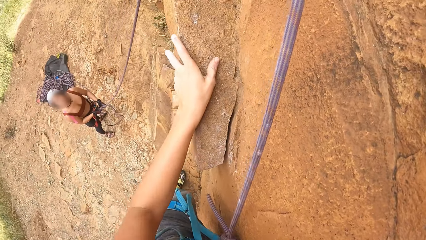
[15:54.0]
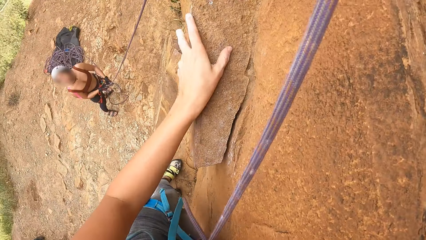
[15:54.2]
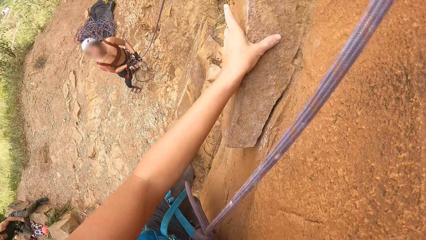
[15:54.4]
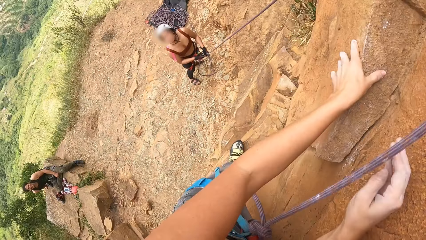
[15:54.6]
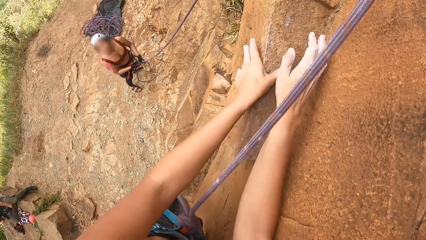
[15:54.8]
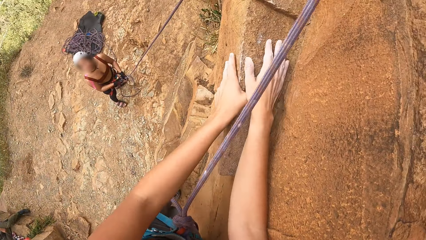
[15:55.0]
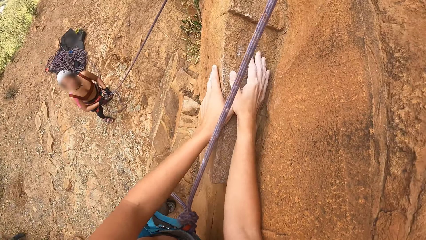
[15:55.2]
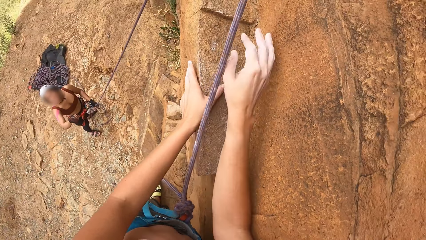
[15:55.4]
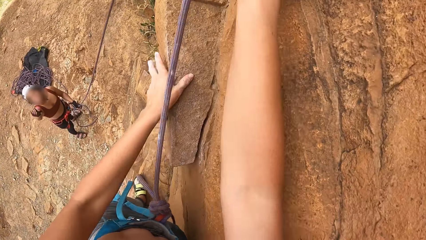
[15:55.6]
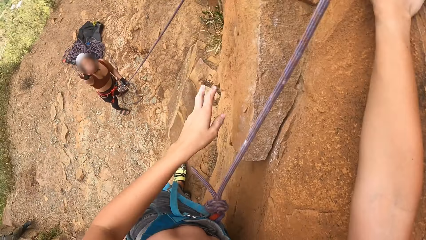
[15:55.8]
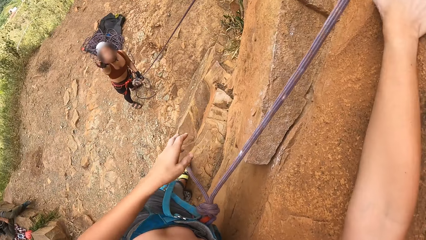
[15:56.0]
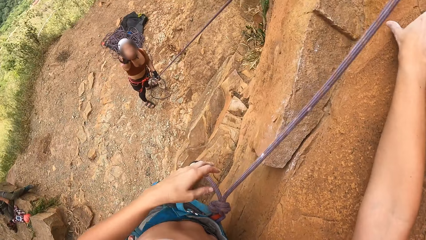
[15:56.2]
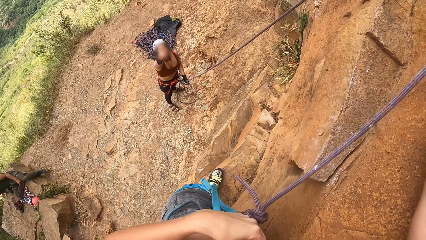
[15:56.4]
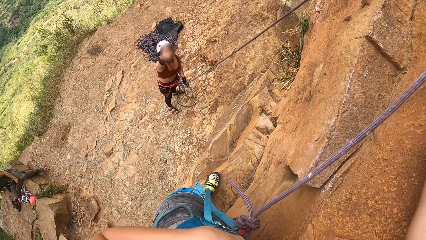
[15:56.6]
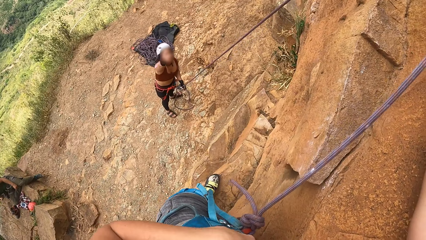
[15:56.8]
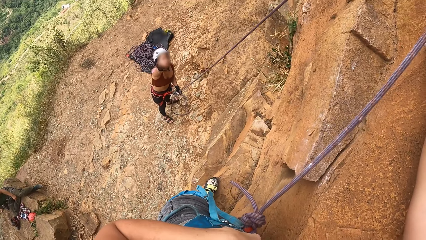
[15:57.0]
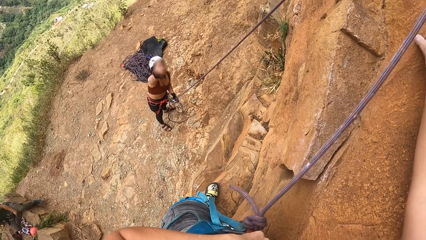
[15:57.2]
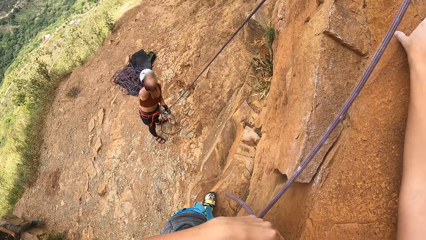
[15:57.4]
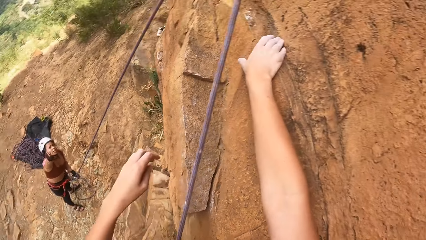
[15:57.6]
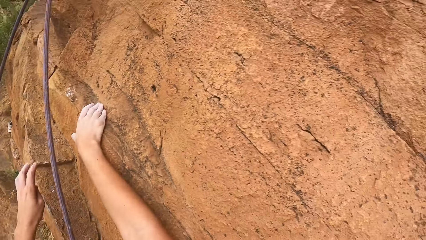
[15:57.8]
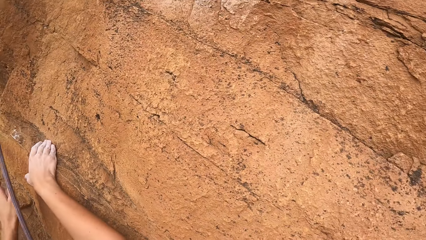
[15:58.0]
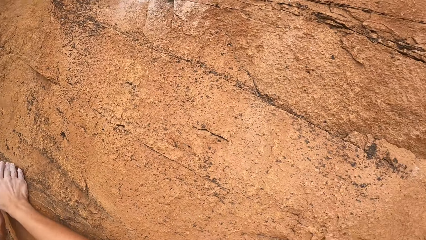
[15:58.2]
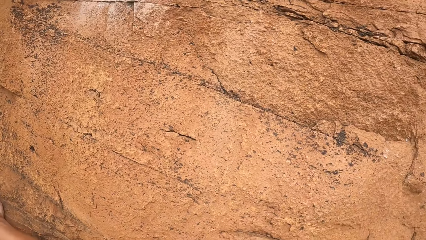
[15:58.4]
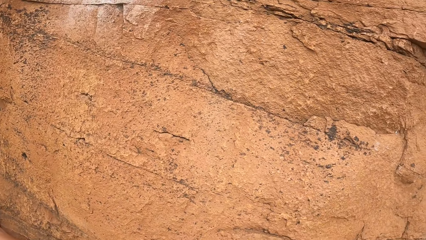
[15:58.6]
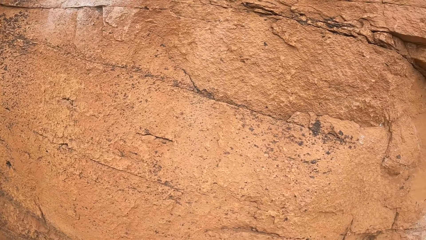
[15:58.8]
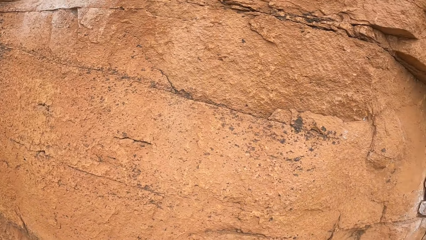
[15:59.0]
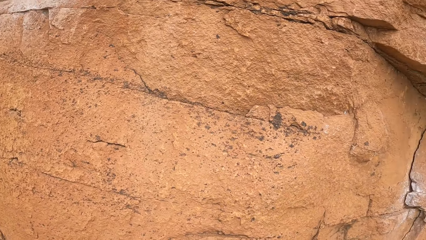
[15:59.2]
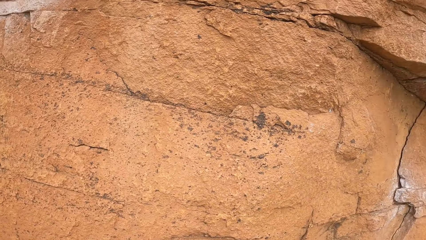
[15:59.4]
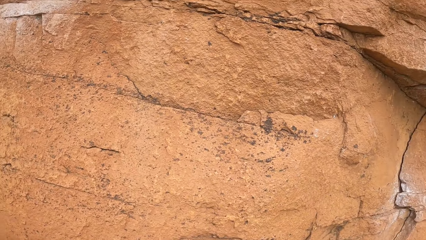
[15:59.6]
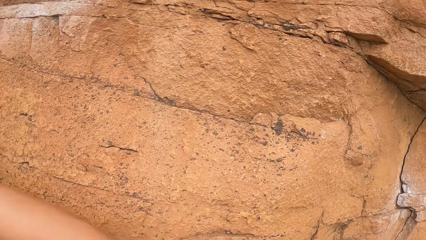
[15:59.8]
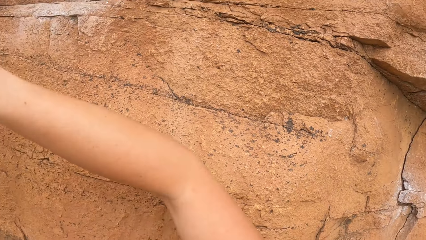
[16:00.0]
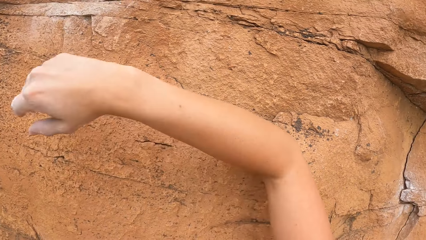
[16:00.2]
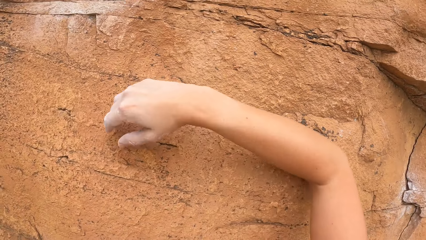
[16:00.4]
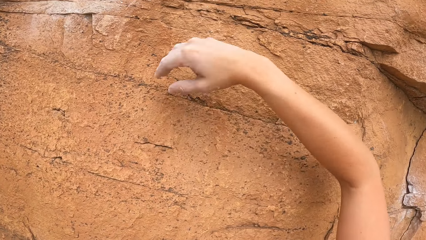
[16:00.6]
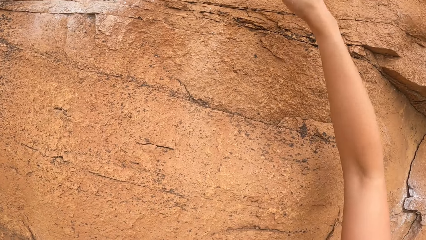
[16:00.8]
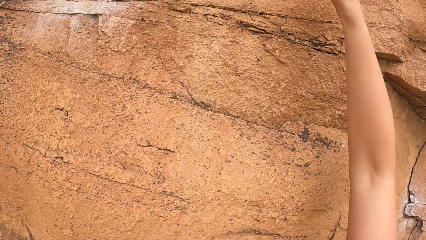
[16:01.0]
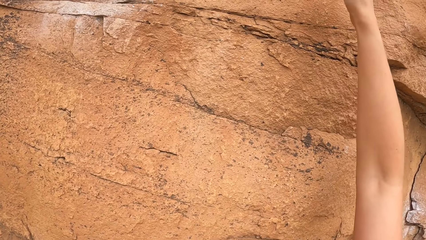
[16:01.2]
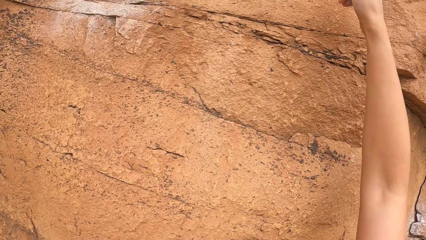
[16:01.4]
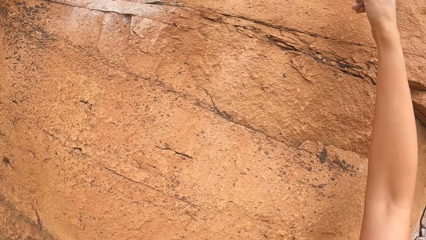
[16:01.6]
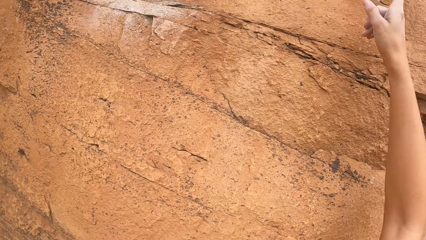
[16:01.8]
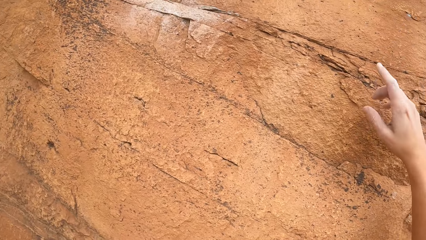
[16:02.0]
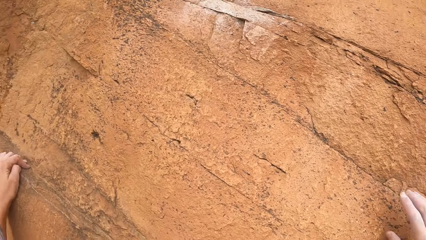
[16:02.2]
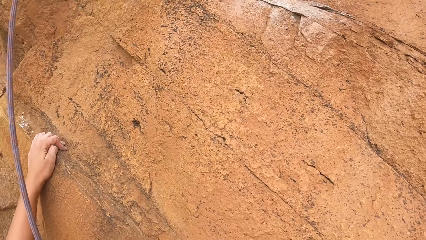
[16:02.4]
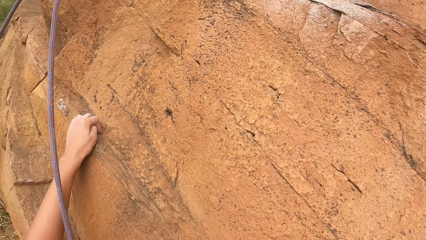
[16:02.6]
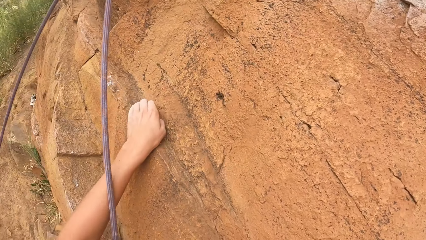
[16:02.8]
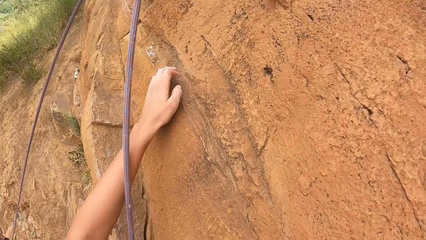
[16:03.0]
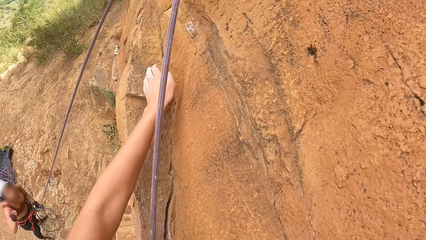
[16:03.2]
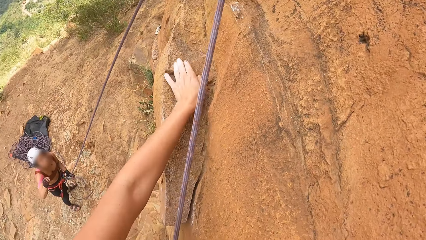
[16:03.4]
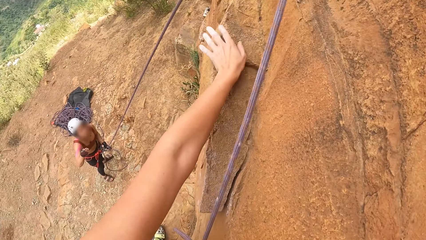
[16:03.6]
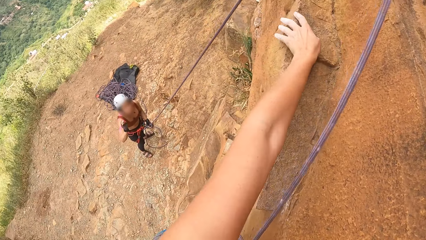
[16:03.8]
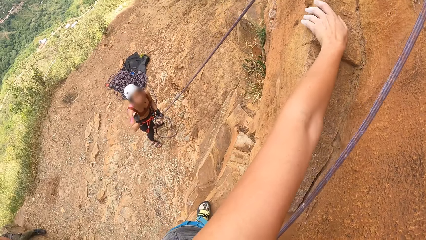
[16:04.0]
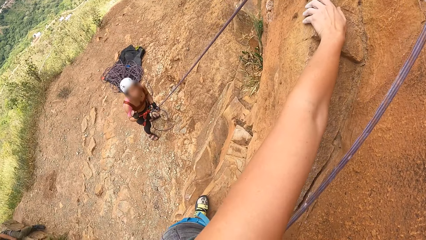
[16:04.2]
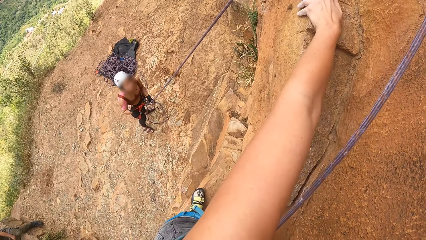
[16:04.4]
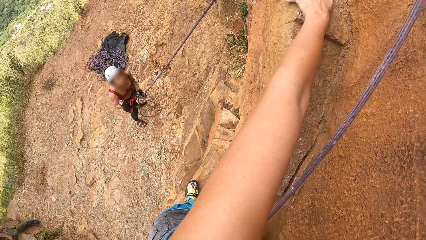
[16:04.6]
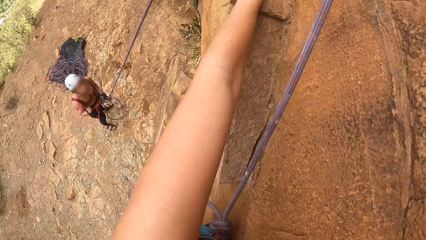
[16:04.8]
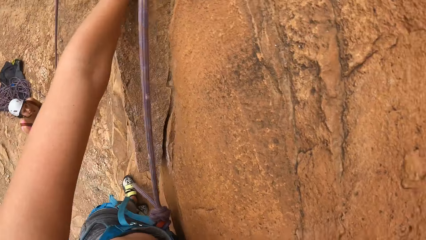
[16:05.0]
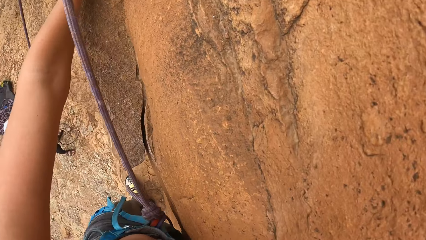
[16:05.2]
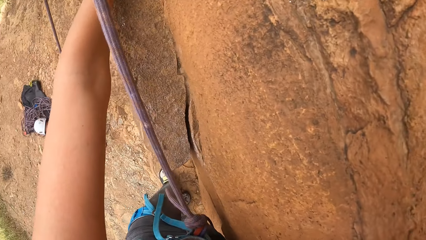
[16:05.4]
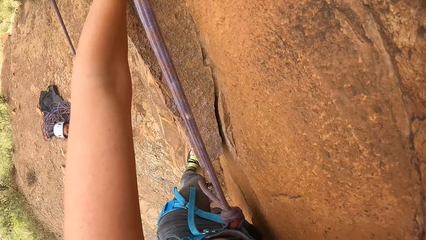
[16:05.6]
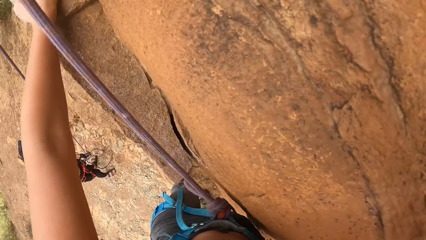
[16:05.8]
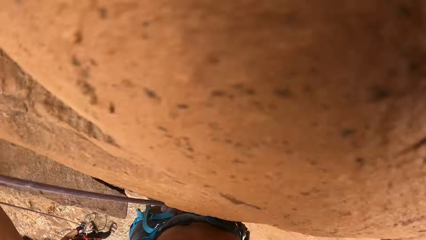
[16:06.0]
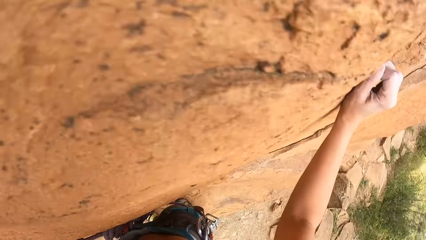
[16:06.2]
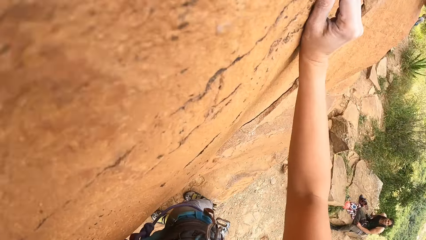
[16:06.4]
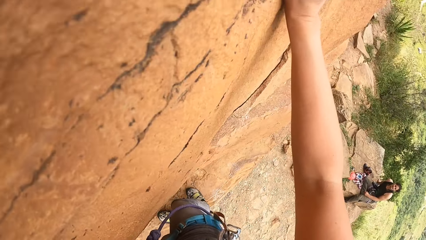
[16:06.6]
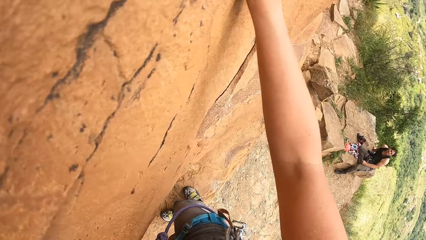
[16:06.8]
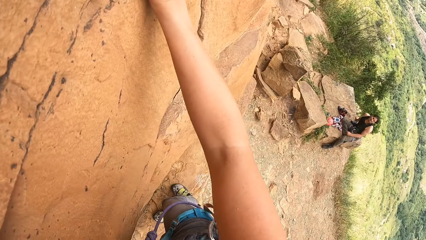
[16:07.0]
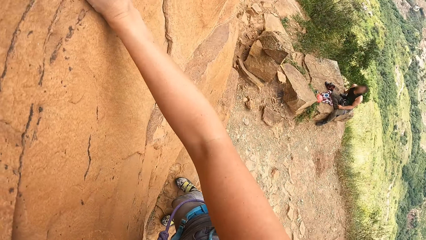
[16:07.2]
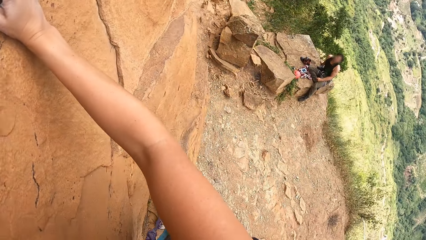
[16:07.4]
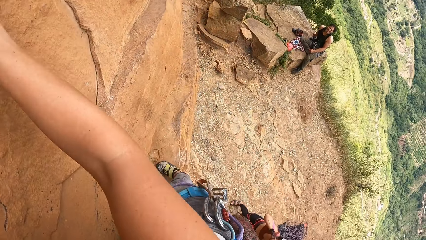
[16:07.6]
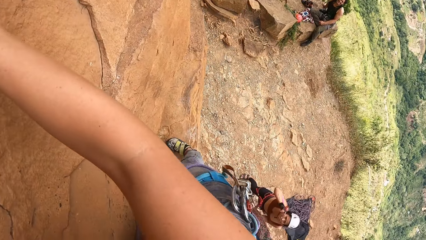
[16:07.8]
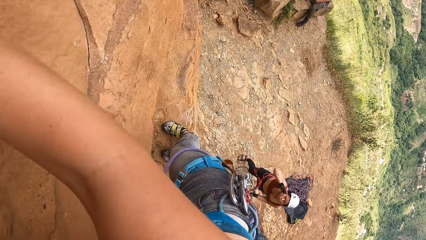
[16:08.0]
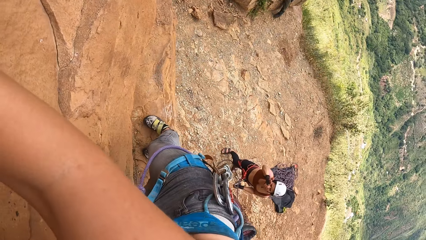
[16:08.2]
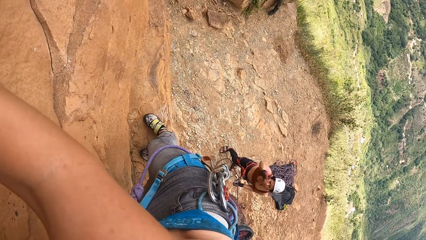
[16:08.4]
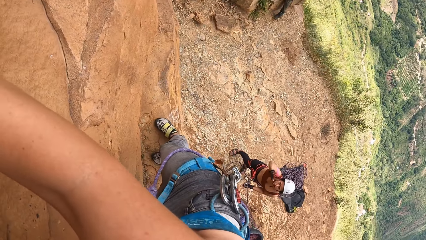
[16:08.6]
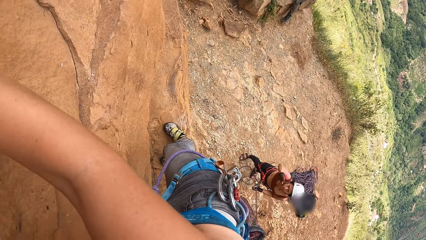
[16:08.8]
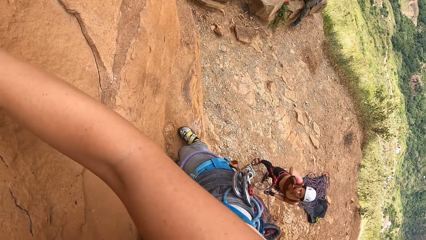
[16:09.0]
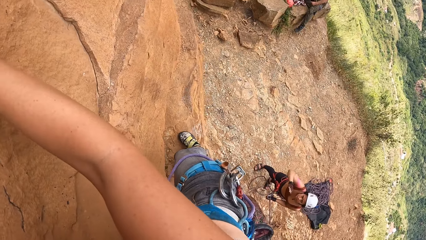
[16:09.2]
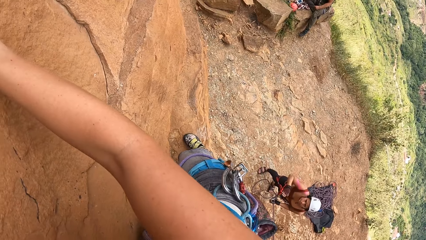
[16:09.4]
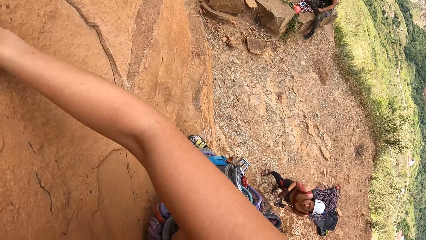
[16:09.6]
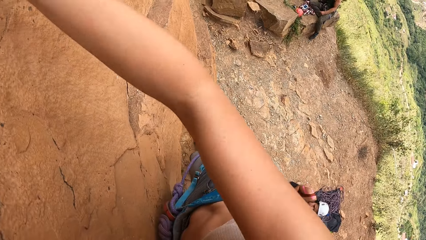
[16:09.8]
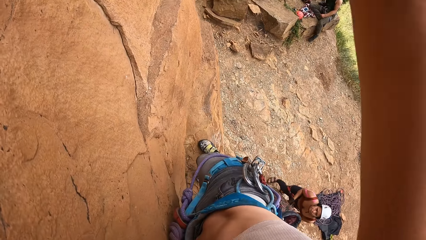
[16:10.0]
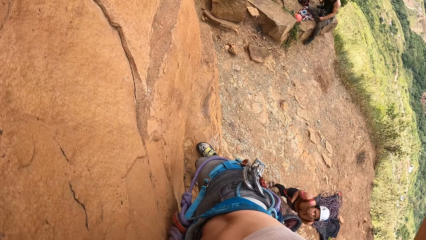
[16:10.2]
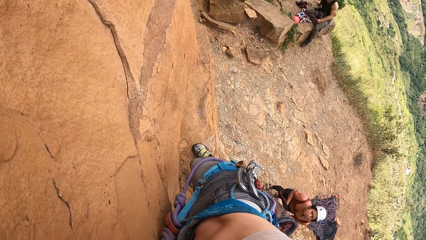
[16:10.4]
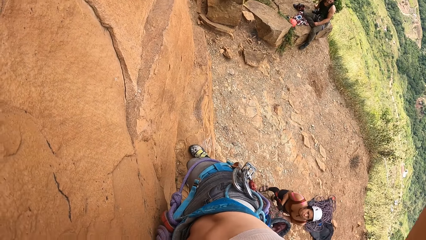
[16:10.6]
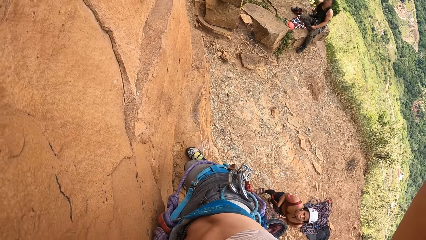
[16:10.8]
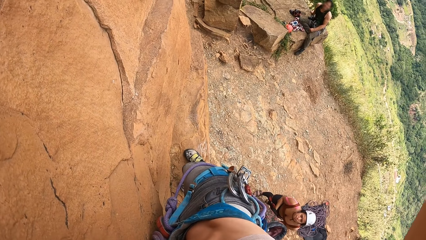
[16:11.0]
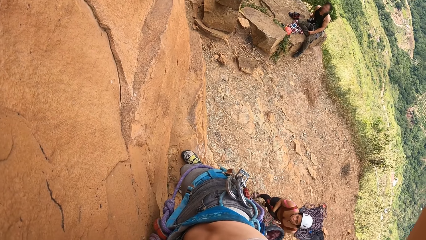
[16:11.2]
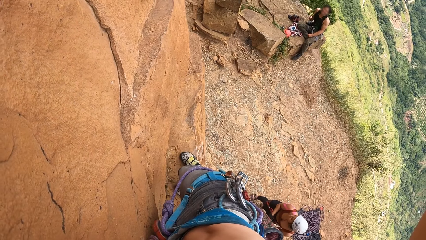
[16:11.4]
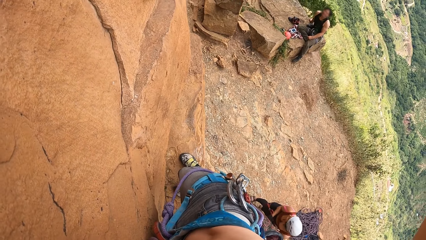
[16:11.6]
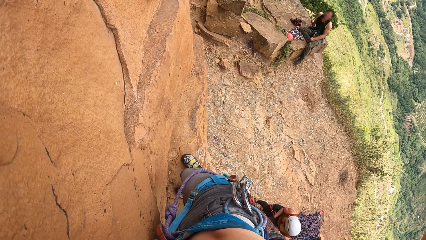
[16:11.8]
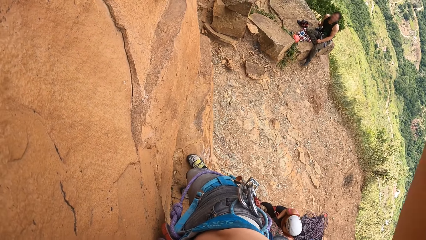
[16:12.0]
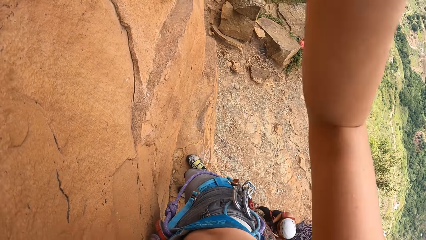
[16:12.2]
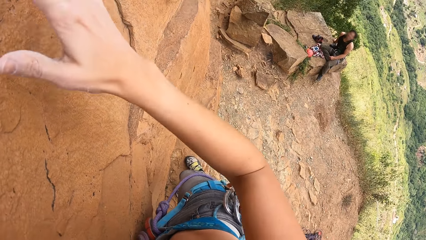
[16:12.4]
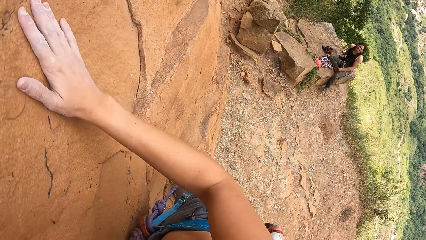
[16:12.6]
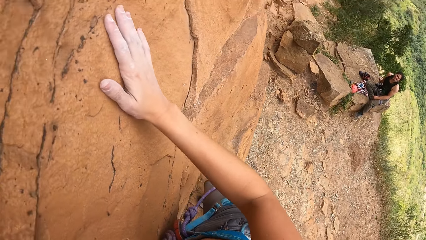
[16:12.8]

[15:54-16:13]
The camera wearer interacts with a woman. A man talks to the camera wearer. The camera wearer climbs the rock and points a finger. They talk to the man. They climb the rock. They look around the site. They interact with the woman.
